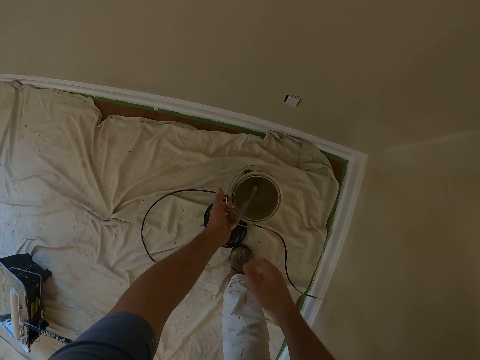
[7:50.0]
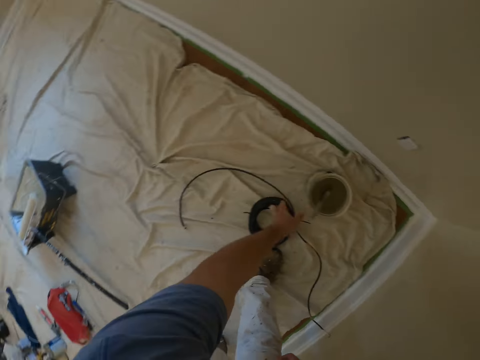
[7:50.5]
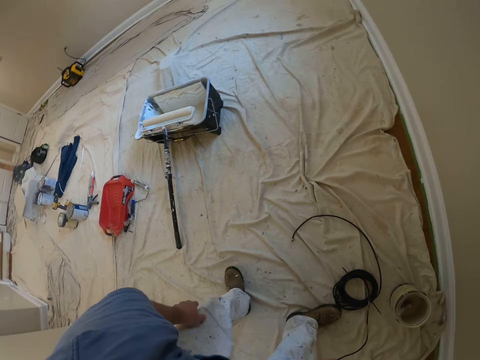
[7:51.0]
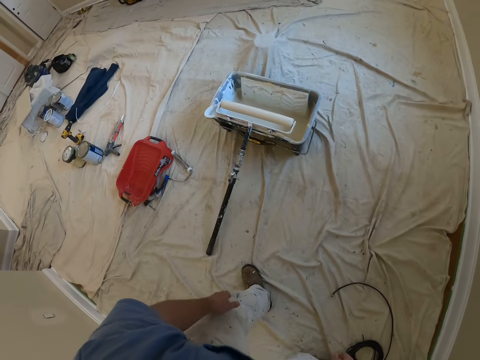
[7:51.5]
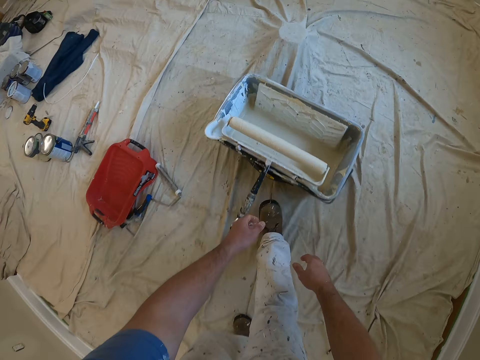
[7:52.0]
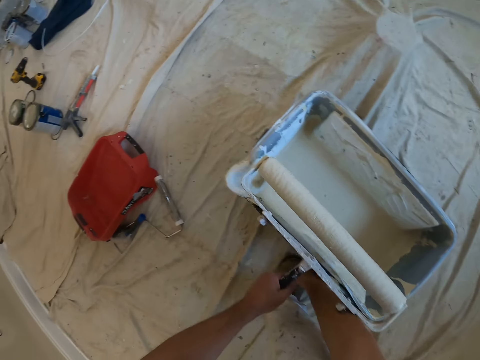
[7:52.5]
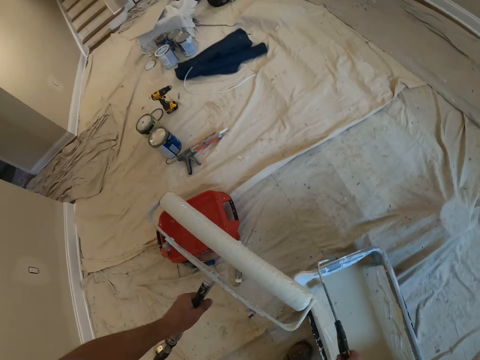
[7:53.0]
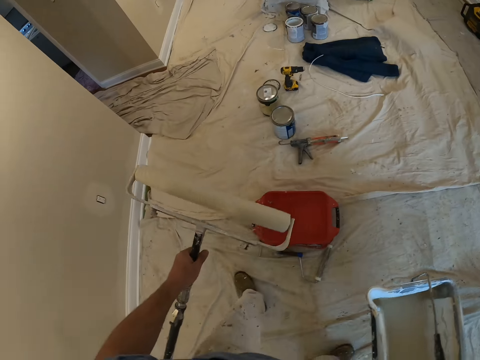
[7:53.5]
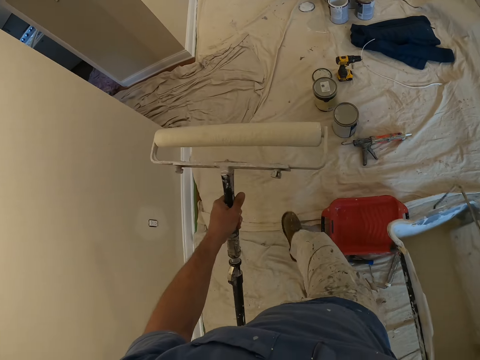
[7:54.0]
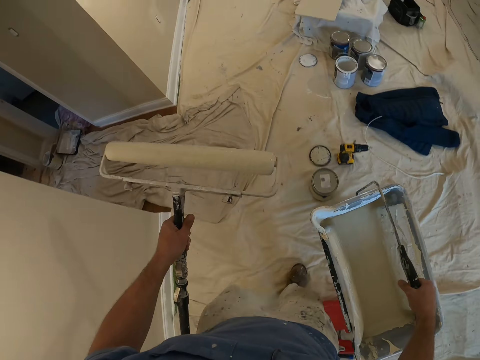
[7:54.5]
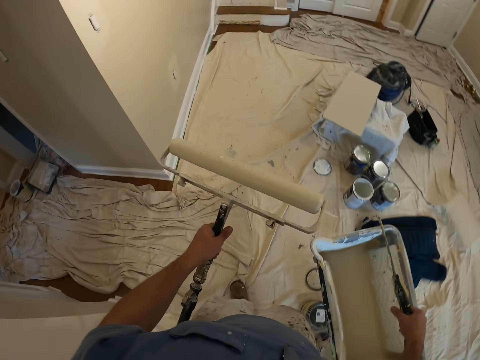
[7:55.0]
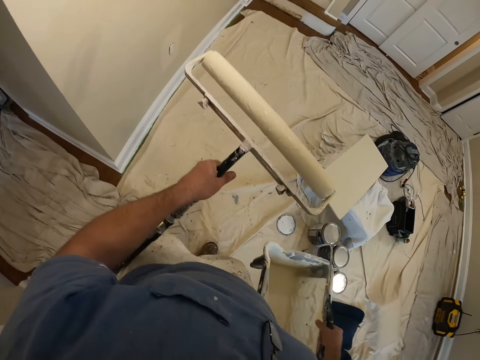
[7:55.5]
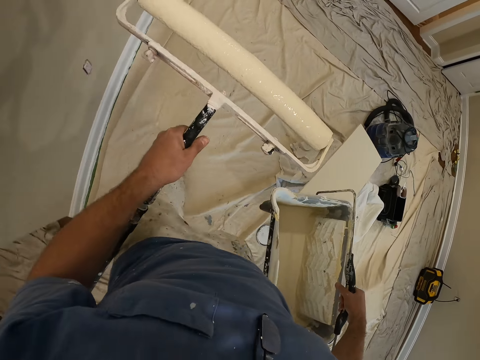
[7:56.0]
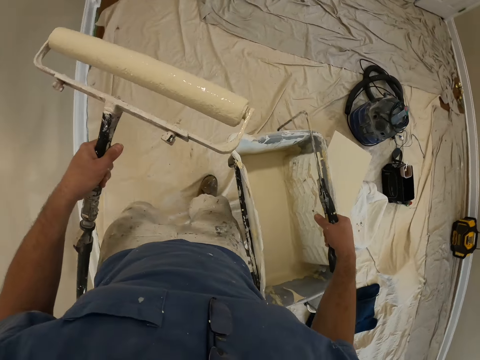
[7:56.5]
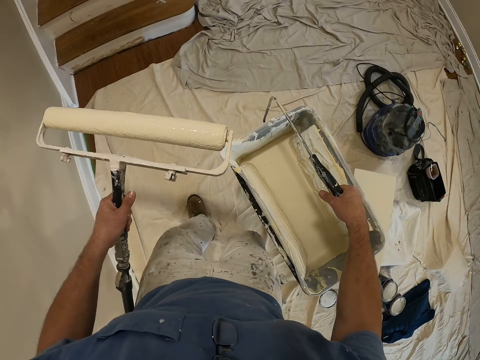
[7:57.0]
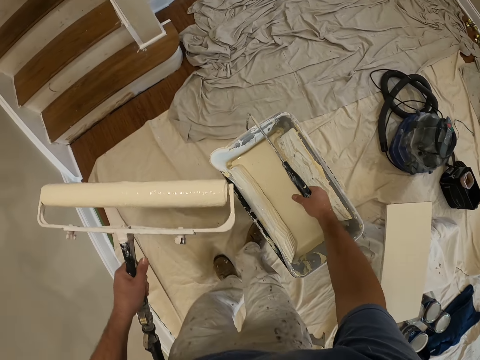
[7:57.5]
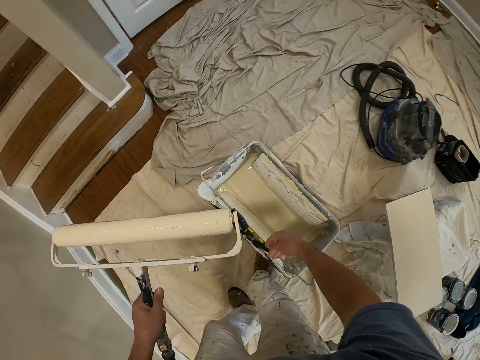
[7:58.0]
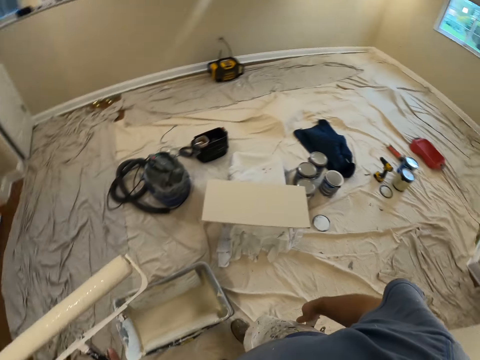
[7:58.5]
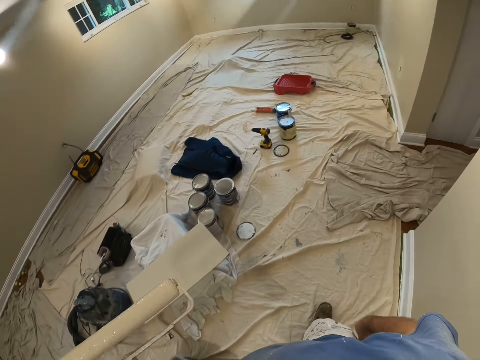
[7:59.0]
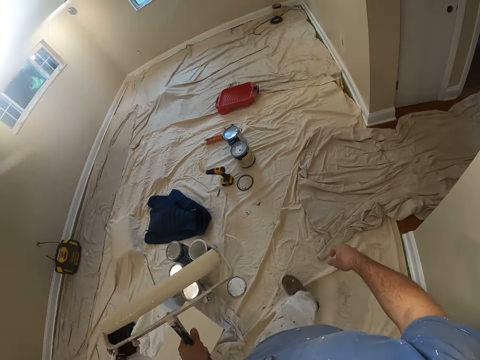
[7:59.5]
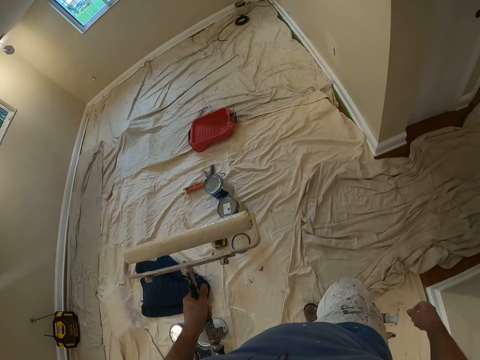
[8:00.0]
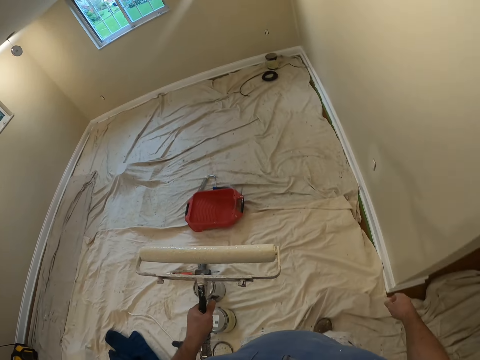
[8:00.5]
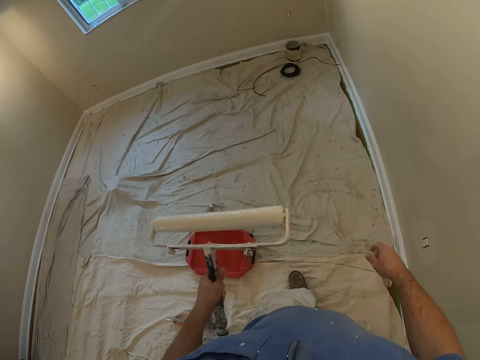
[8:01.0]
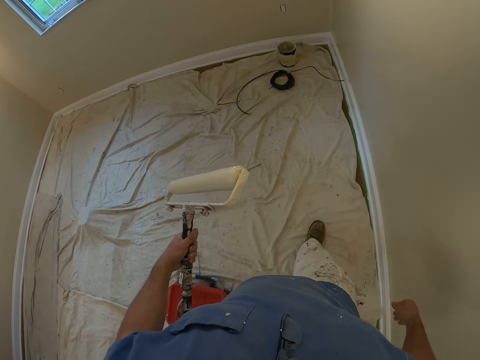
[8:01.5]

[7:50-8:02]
The camera wearer dips the paint brush into the paint bucket. They drop the paint bucket on the floor. They walk toward another large container with paint in it. They pick up a paint roller and the large paint container. They walk towards the wall again. They put the container down. They walk towards the paint bucket.

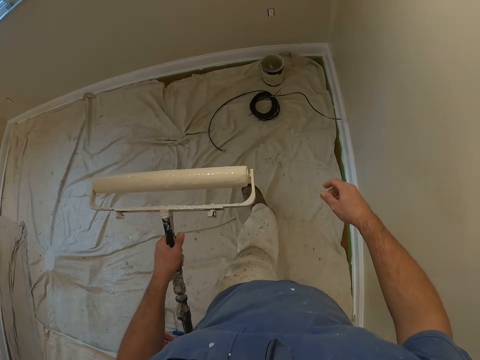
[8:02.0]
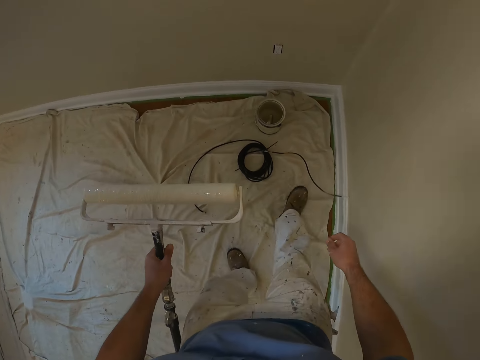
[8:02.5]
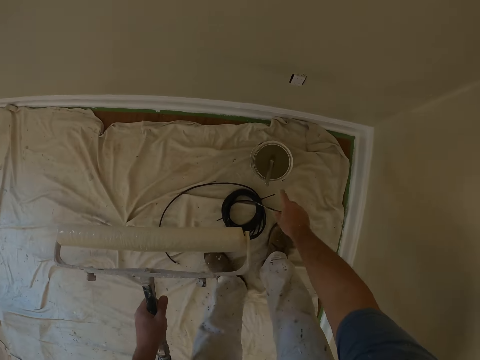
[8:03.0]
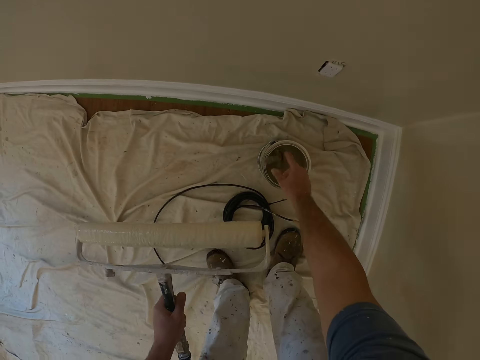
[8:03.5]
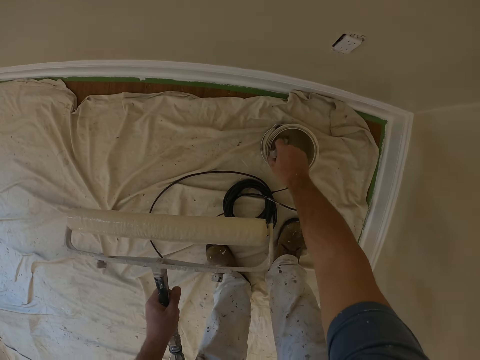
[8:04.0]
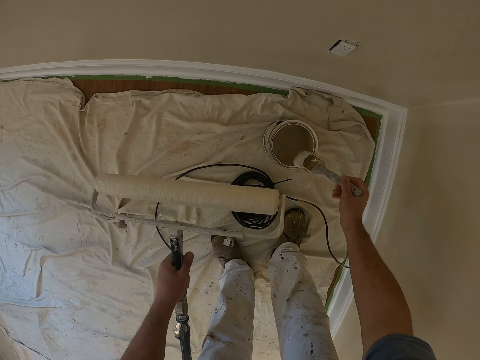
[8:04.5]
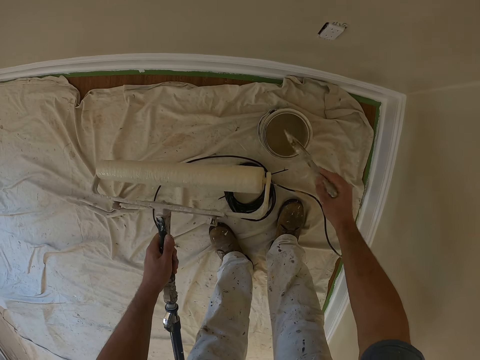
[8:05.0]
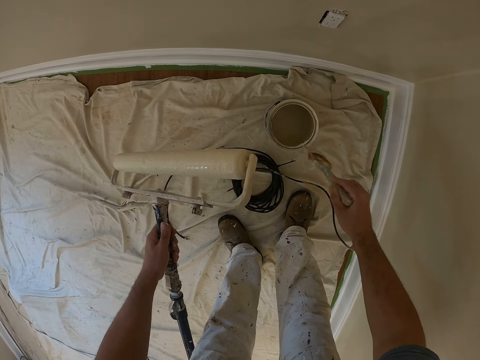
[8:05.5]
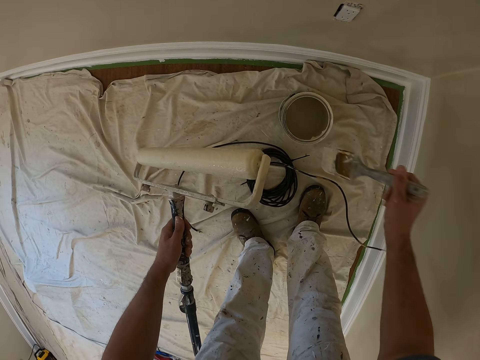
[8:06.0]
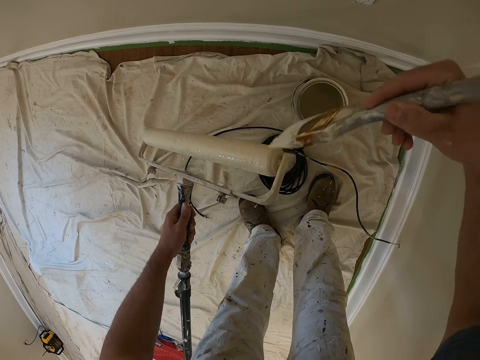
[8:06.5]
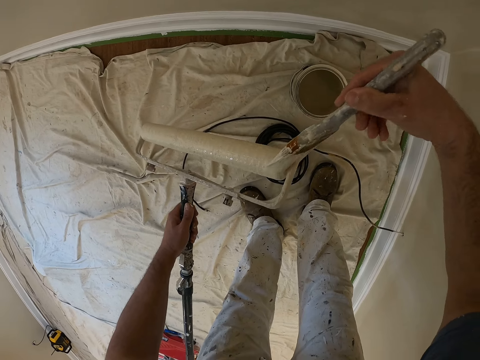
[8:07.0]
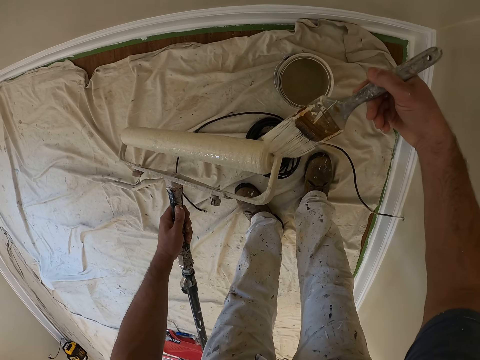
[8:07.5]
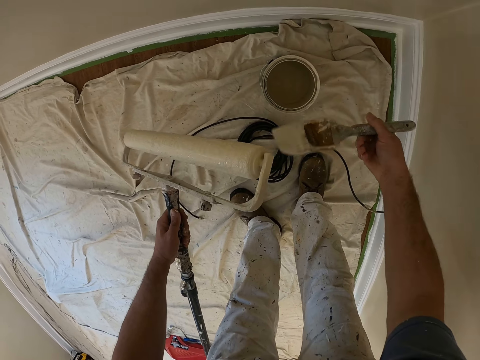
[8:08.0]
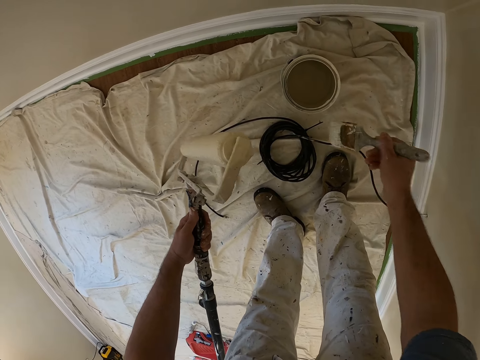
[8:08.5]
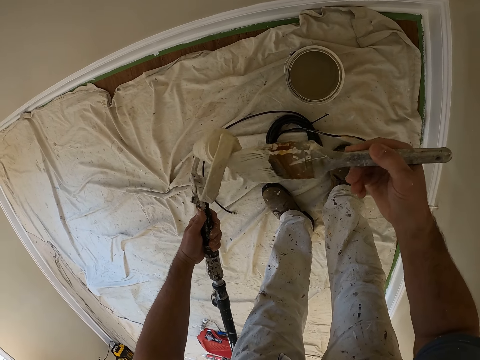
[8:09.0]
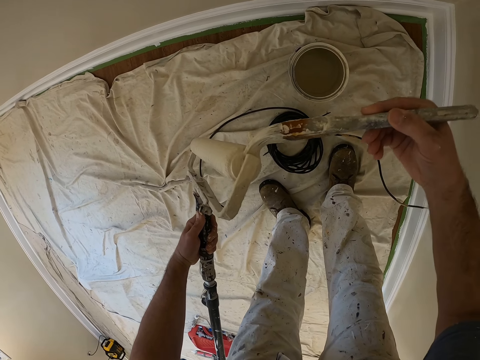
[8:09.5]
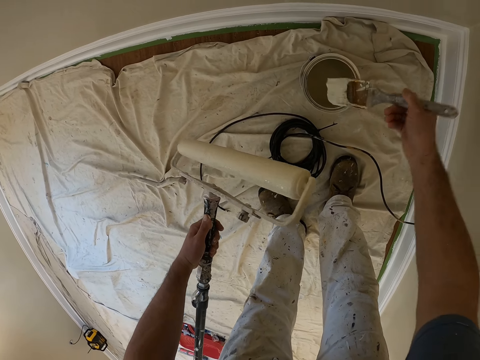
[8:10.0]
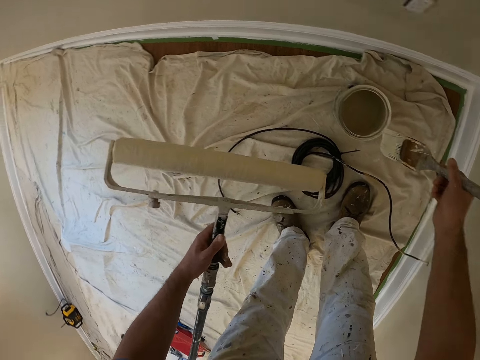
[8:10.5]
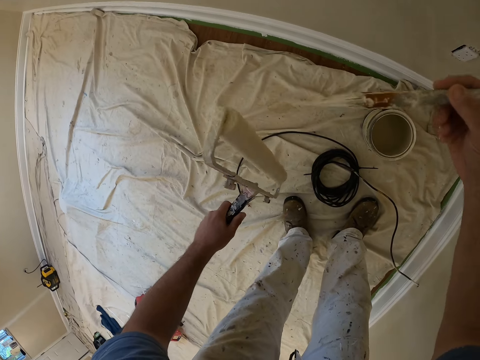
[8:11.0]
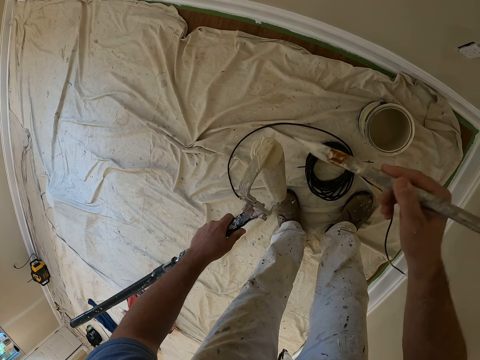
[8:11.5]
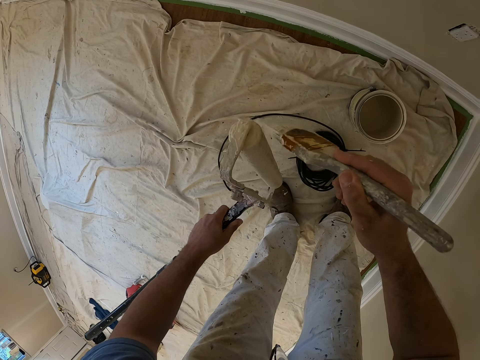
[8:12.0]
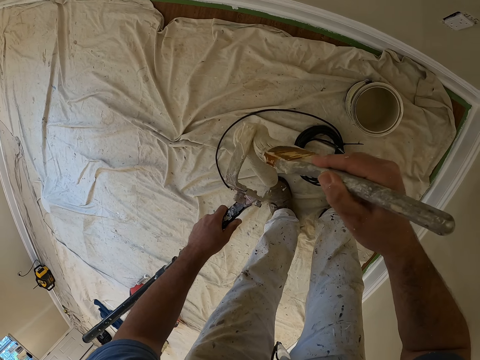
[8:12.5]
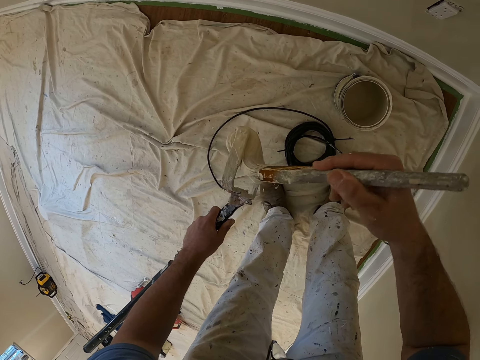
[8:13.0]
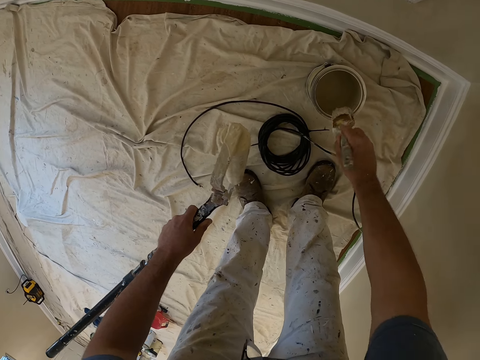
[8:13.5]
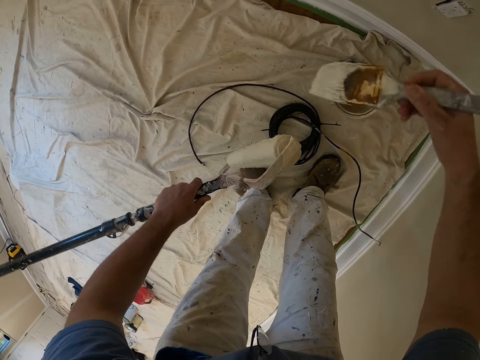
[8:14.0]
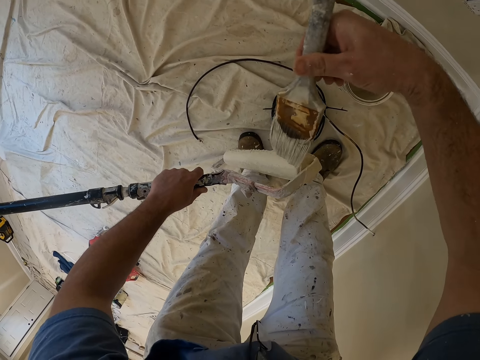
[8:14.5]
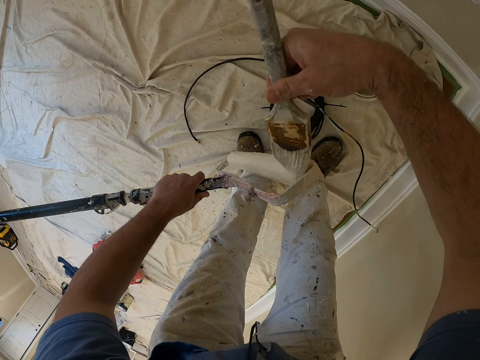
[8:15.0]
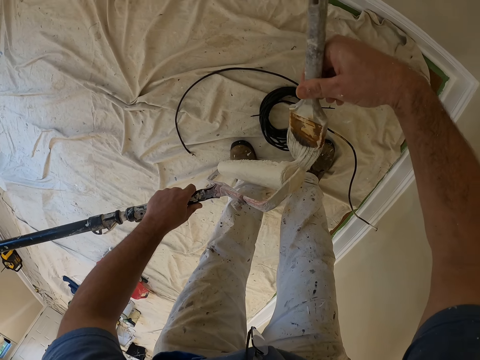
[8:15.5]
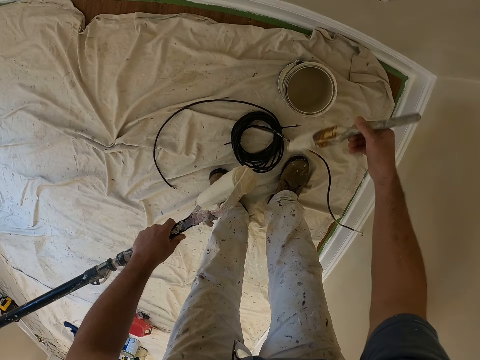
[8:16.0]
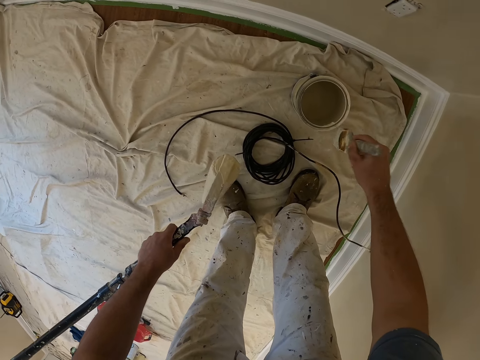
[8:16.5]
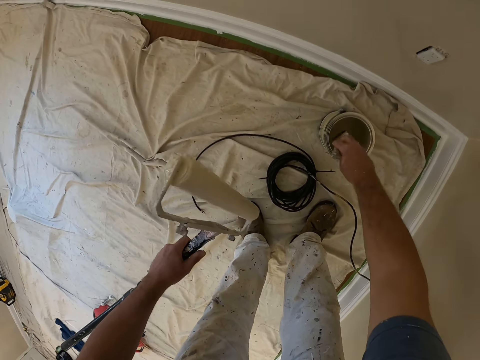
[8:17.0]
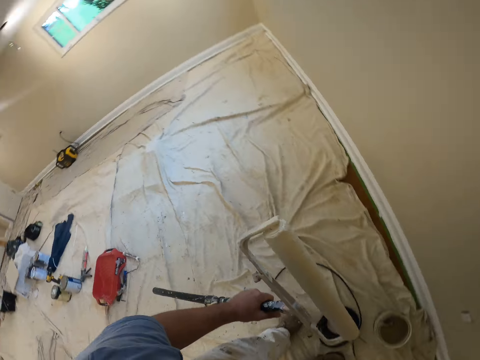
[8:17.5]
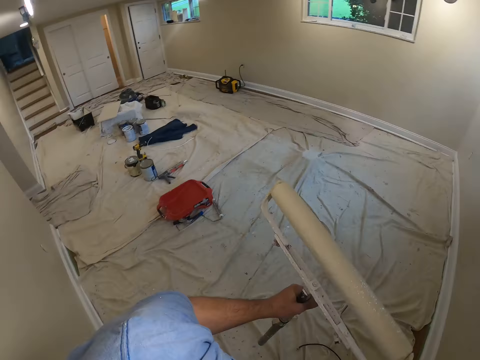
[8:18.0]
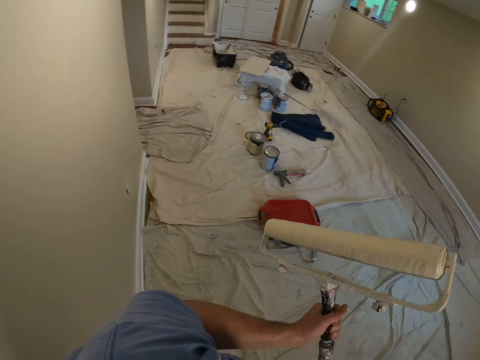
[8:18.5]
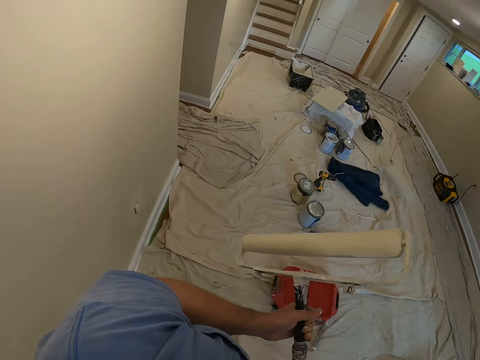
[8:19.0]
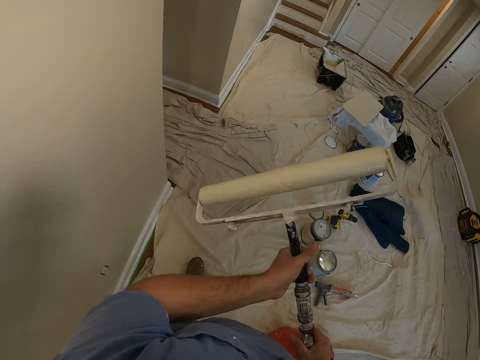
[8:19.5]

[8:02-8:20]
The camera wearer picks up the paint brush in the paint bucket. They wipe the paint brush on the paint bucket's brim. They wipe the paint brush on the roller. They wipe the paint brush on the paint bucket's brim. They wipe the paint brush on the roller. They wipe the paint brush on the paint bucket's brim. They rotate the paint roller. They wipe the paint brush on the roller. They wipe the paint brush on the paint bucket's brim. They wipe the paint brush on the roller. They wipe the paint brush on the paint bucket's brim. They drop the paint brush in the paint bucket. They walk towards the wall with the roller.
